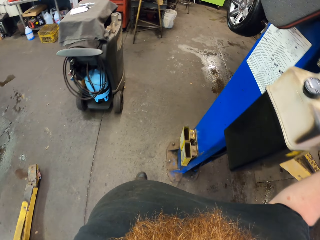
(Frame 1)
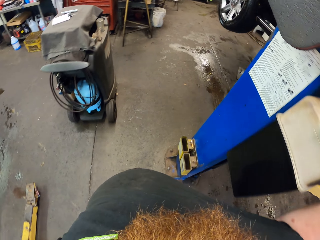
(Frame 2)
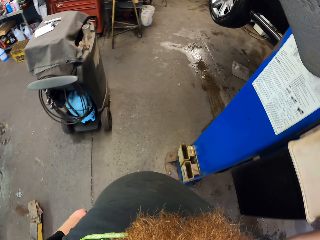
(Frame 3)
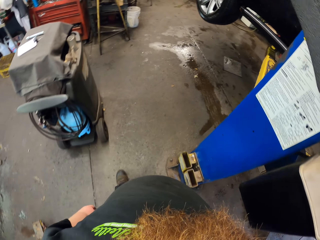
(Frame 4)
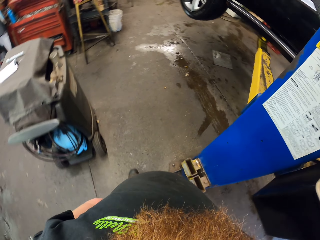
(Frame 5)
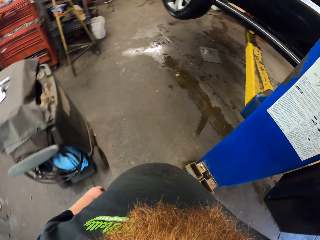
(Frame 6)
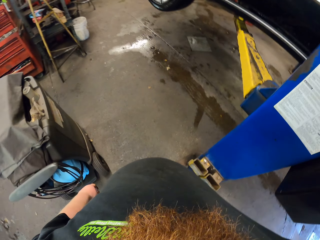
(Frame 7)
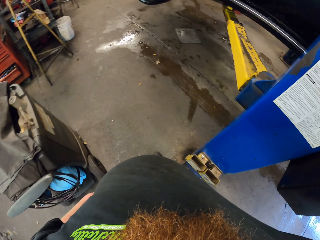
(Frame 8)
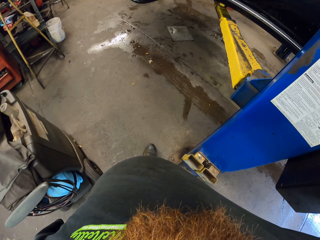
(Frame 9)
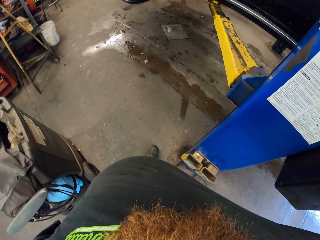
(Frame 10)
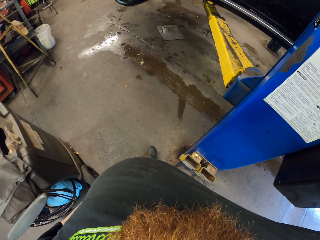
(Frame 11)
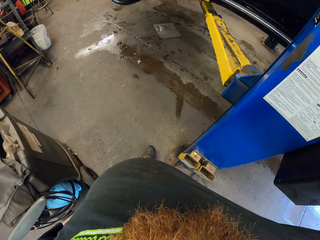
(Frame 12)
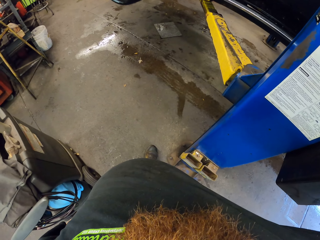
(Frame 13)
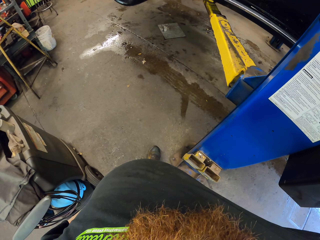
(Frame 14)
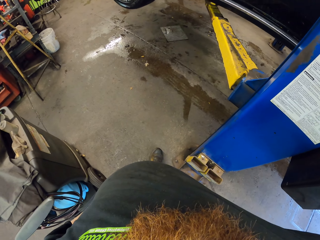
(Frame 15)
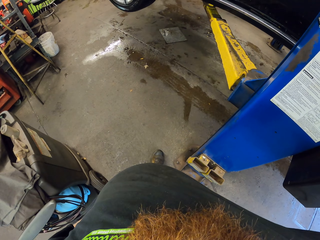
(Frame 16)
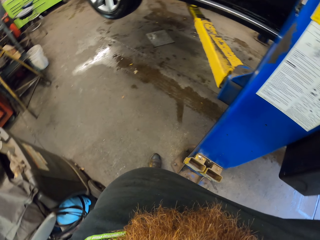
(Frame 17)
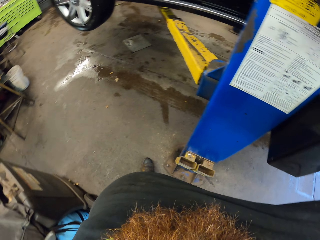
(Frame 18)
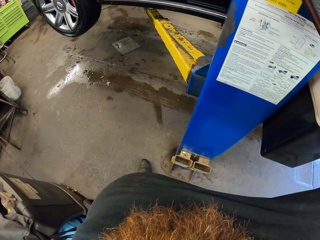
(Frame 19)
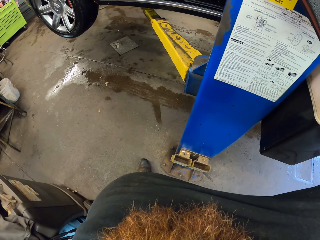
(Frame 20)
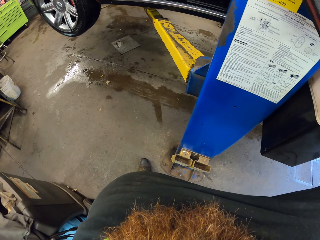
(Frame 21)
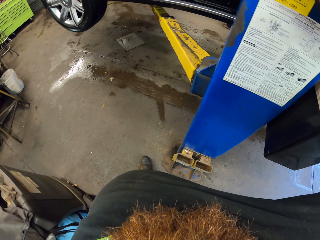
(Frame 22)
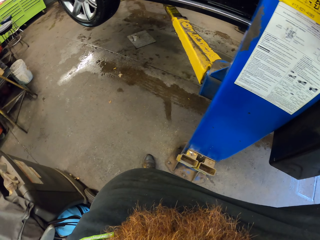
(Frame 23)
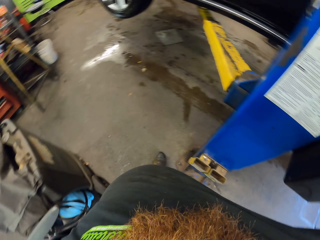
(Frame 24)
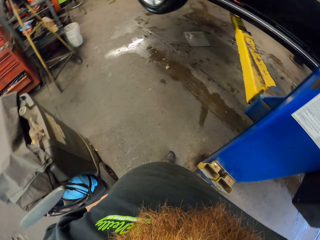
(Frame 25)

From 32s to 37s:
The camera wearer walks.
